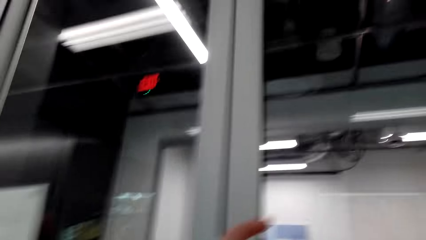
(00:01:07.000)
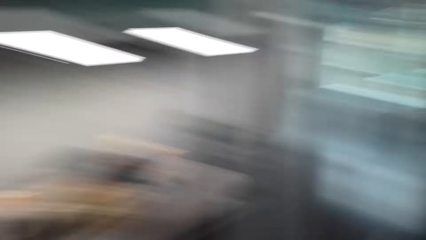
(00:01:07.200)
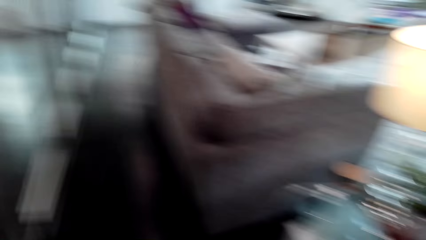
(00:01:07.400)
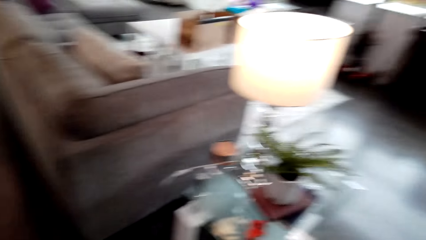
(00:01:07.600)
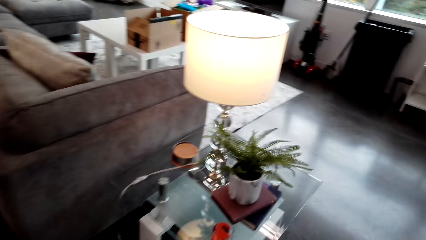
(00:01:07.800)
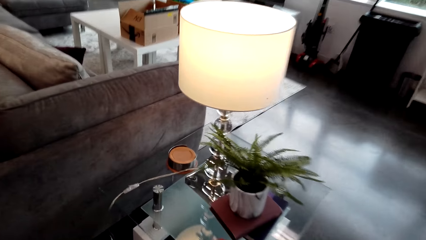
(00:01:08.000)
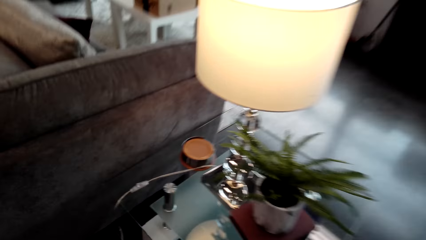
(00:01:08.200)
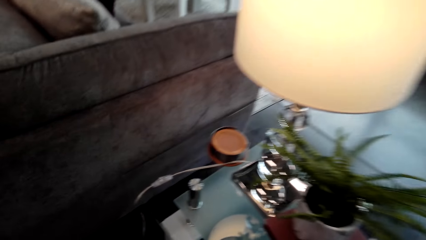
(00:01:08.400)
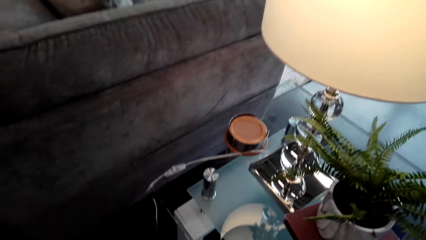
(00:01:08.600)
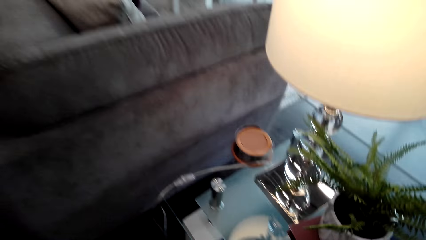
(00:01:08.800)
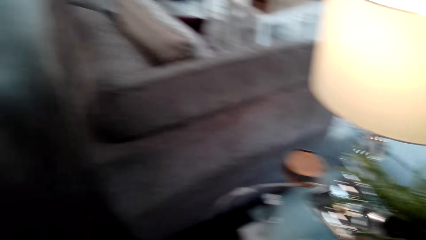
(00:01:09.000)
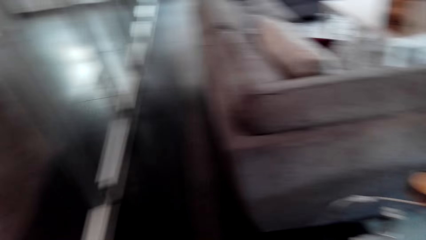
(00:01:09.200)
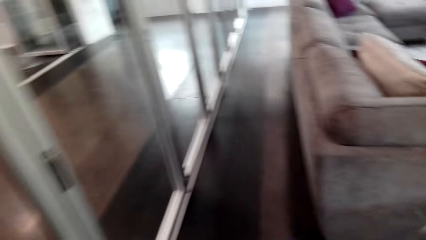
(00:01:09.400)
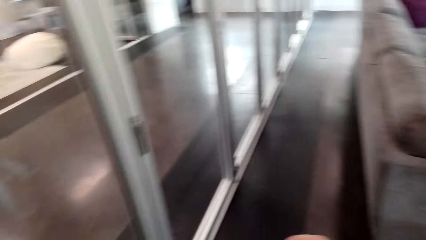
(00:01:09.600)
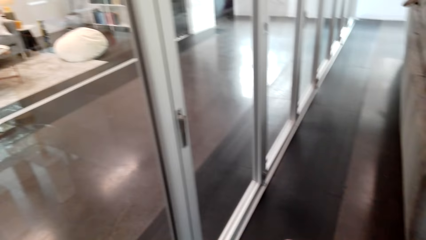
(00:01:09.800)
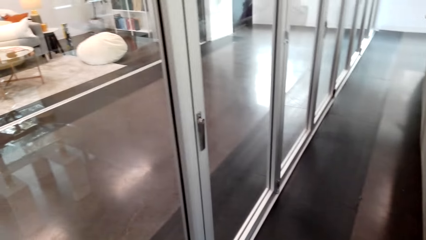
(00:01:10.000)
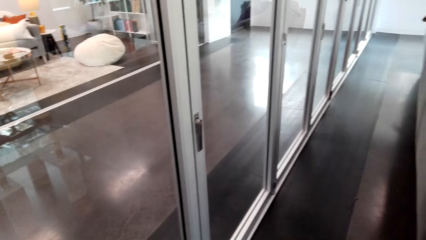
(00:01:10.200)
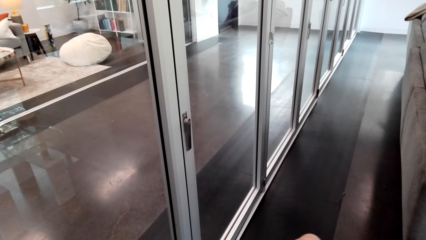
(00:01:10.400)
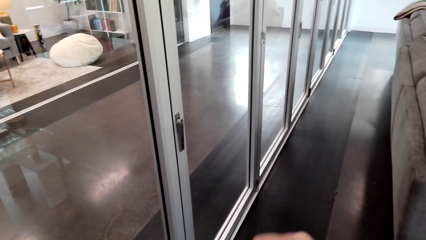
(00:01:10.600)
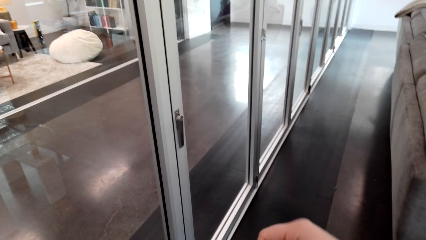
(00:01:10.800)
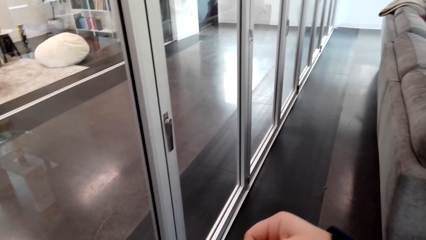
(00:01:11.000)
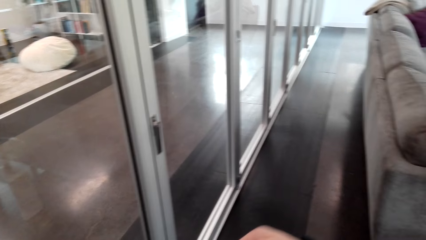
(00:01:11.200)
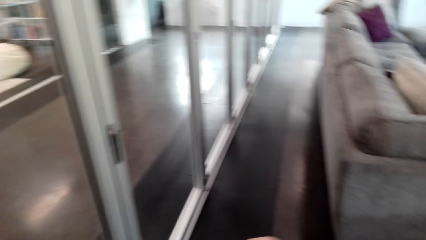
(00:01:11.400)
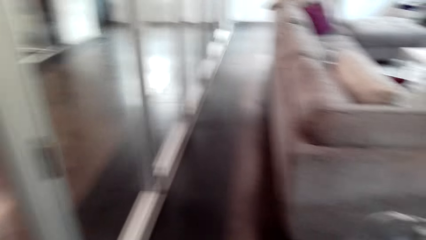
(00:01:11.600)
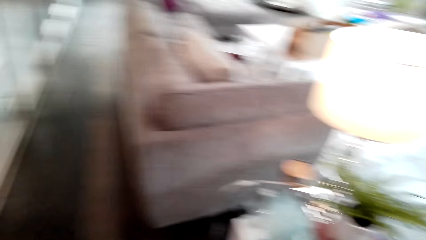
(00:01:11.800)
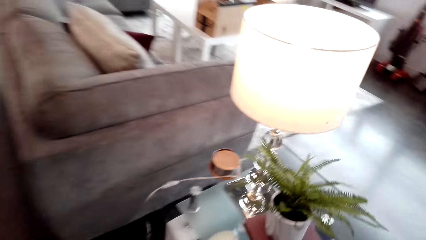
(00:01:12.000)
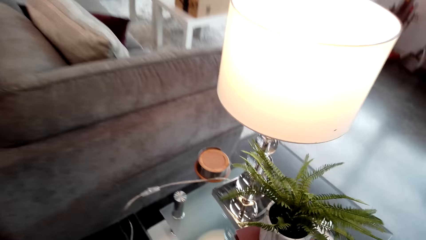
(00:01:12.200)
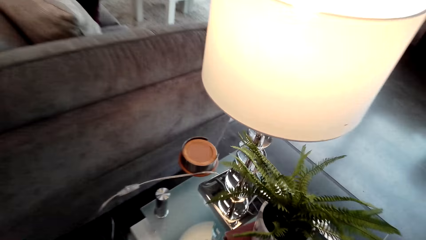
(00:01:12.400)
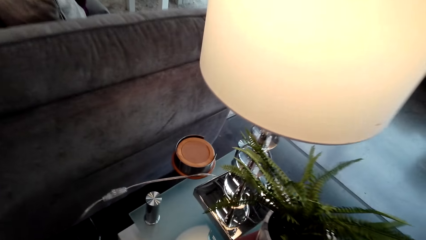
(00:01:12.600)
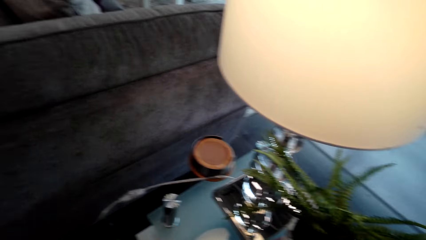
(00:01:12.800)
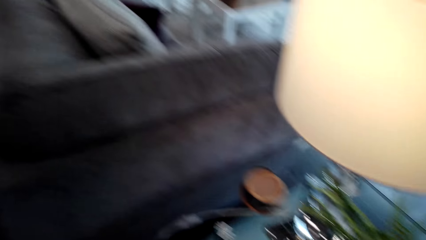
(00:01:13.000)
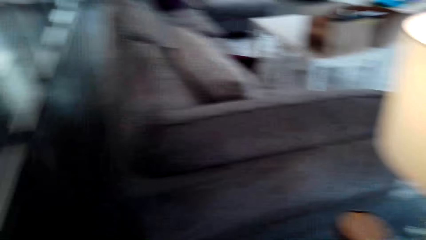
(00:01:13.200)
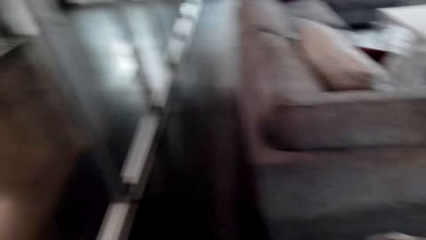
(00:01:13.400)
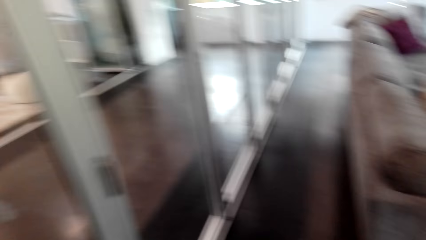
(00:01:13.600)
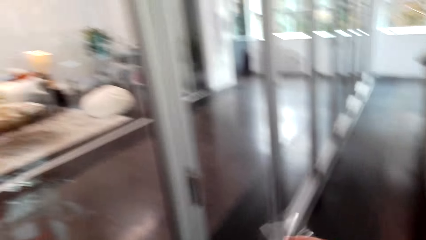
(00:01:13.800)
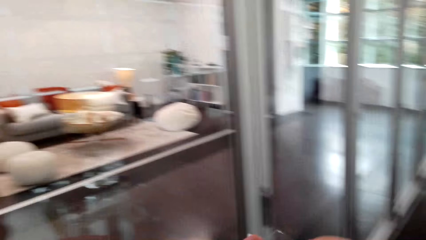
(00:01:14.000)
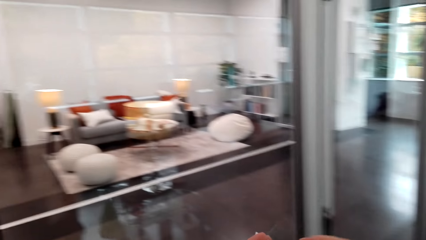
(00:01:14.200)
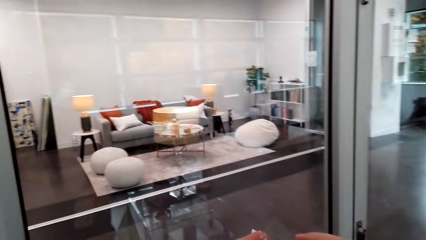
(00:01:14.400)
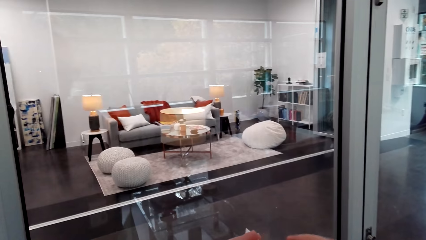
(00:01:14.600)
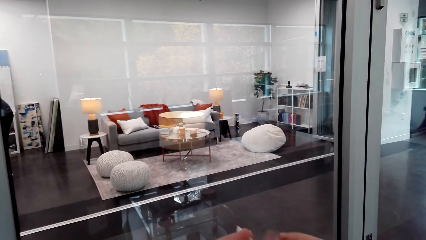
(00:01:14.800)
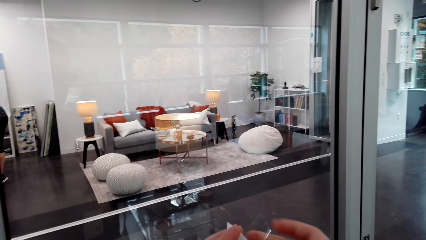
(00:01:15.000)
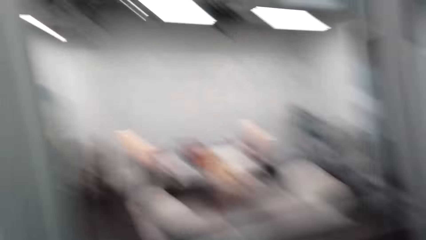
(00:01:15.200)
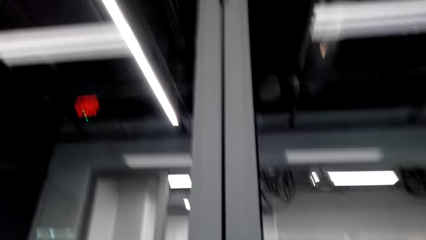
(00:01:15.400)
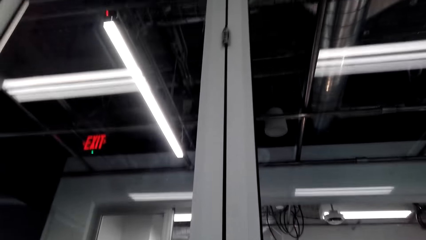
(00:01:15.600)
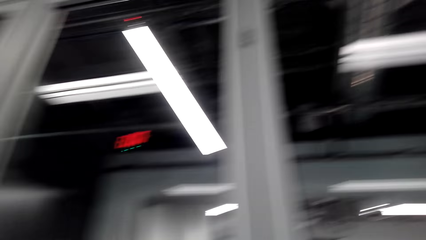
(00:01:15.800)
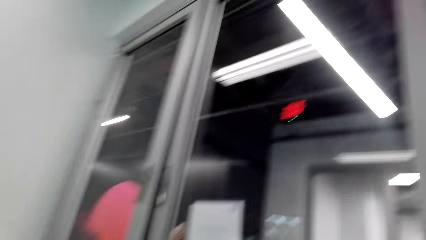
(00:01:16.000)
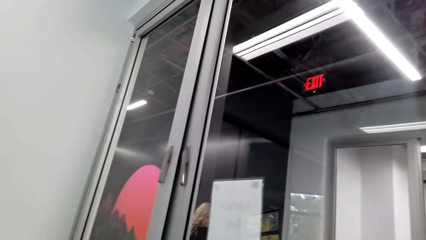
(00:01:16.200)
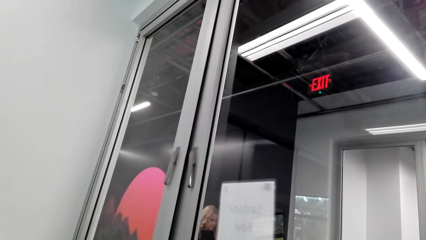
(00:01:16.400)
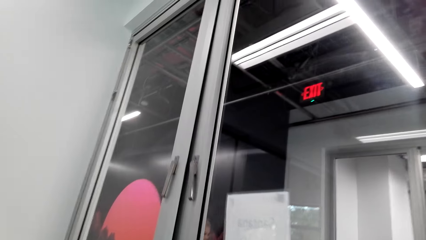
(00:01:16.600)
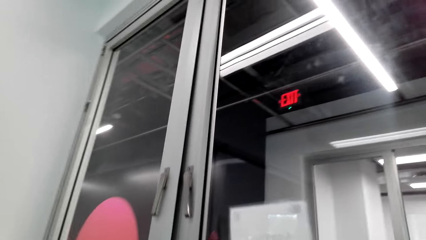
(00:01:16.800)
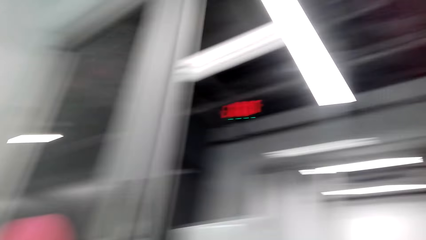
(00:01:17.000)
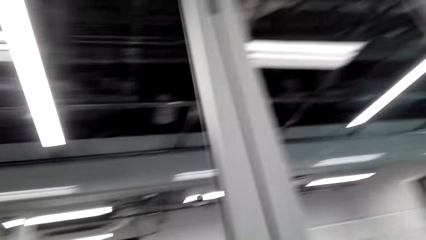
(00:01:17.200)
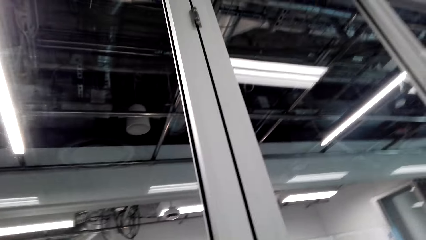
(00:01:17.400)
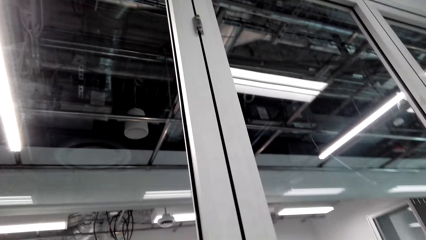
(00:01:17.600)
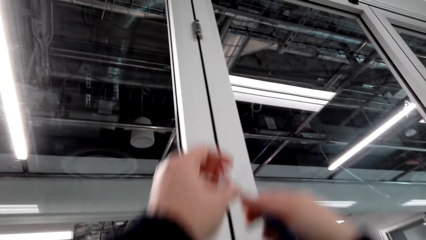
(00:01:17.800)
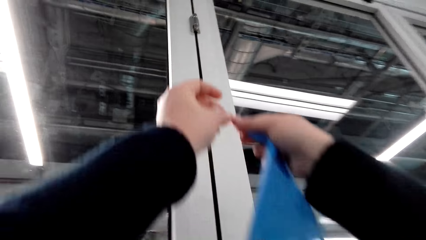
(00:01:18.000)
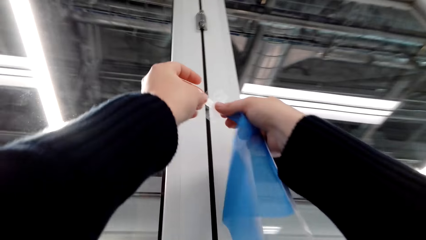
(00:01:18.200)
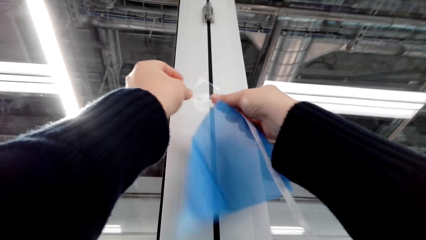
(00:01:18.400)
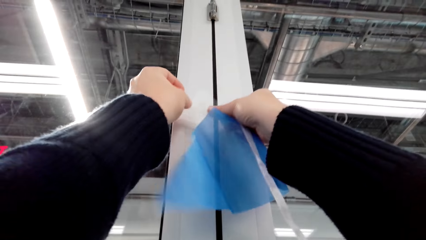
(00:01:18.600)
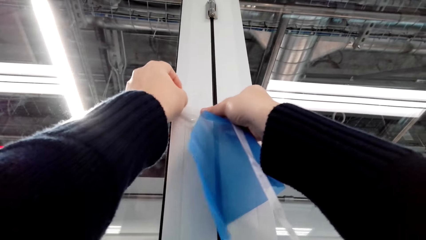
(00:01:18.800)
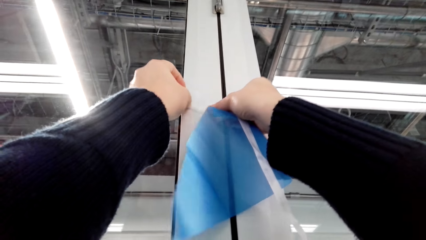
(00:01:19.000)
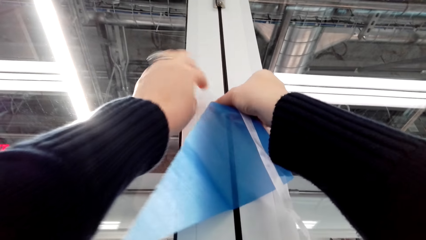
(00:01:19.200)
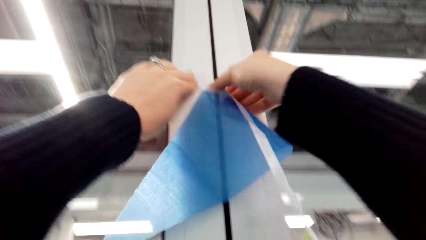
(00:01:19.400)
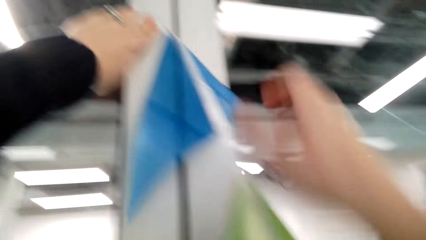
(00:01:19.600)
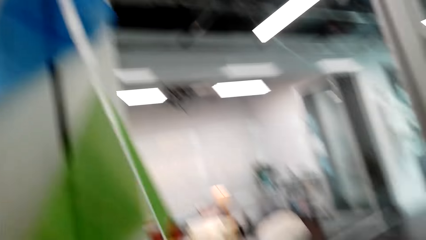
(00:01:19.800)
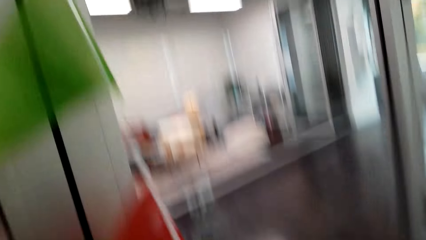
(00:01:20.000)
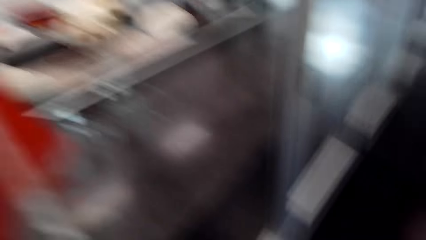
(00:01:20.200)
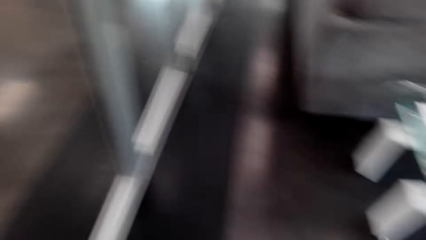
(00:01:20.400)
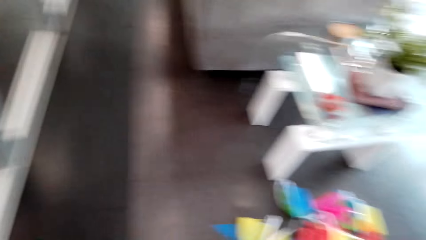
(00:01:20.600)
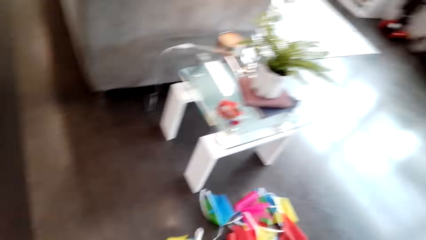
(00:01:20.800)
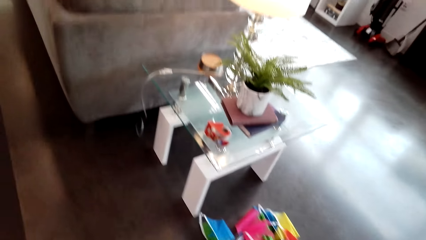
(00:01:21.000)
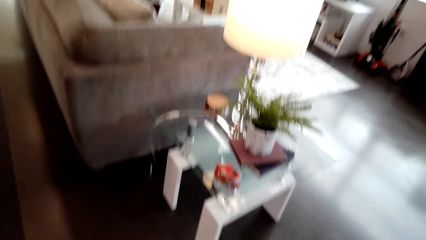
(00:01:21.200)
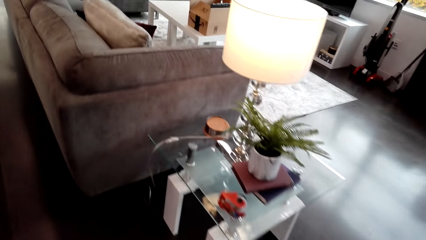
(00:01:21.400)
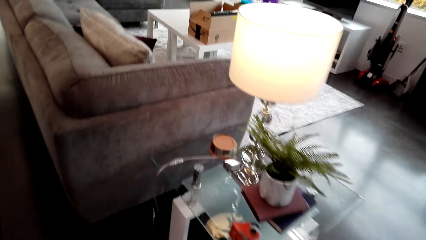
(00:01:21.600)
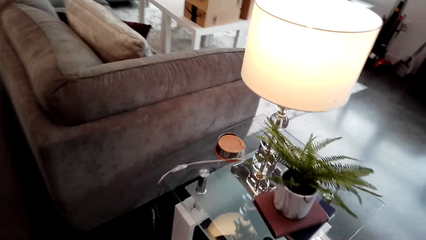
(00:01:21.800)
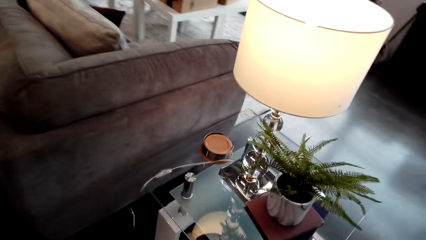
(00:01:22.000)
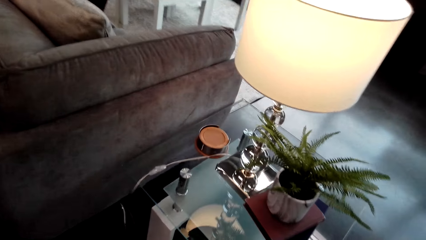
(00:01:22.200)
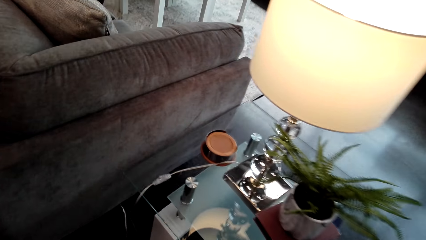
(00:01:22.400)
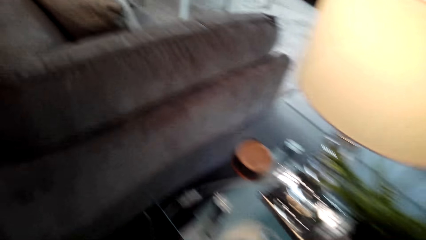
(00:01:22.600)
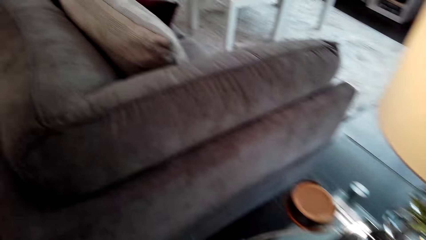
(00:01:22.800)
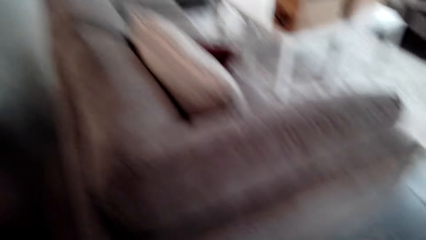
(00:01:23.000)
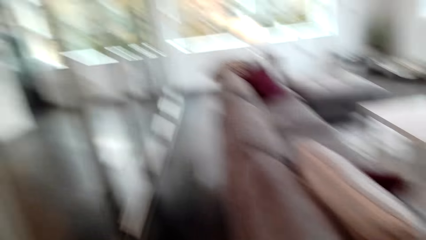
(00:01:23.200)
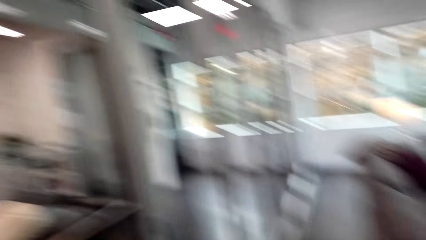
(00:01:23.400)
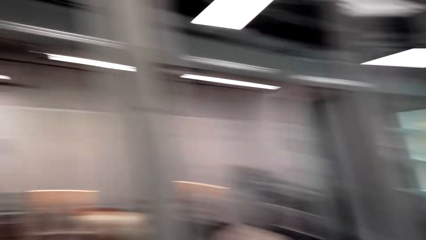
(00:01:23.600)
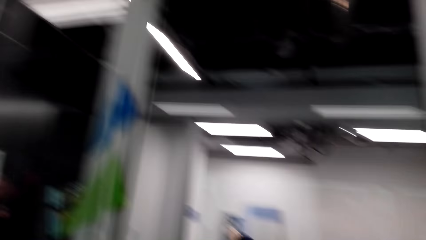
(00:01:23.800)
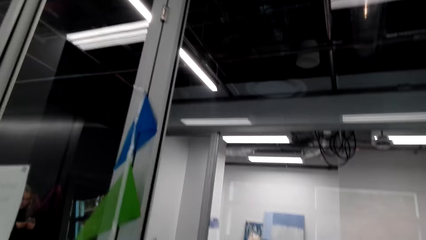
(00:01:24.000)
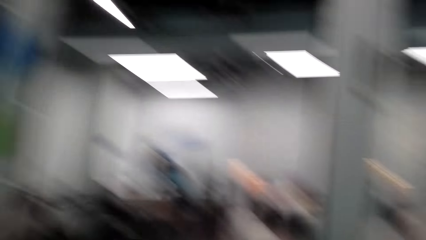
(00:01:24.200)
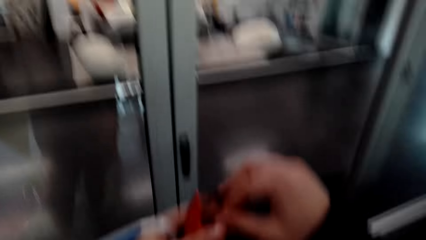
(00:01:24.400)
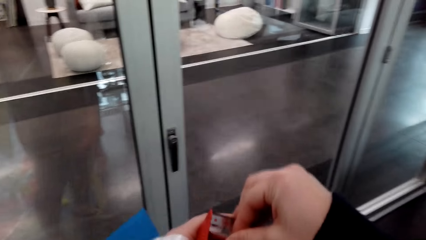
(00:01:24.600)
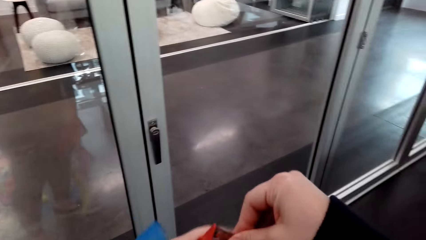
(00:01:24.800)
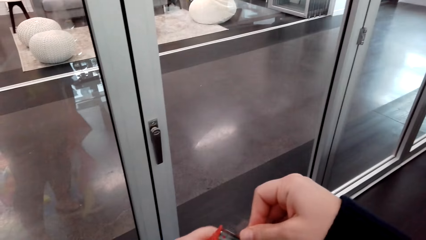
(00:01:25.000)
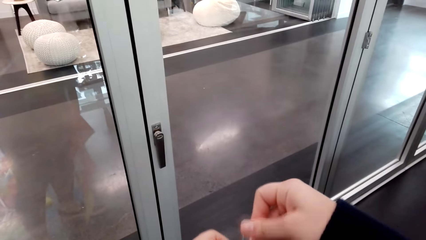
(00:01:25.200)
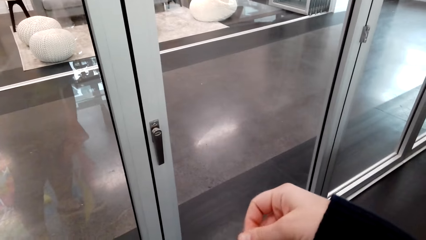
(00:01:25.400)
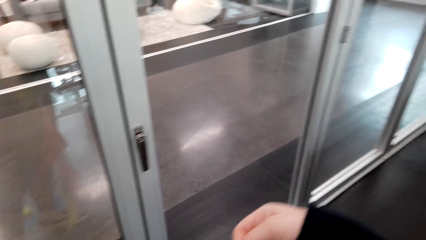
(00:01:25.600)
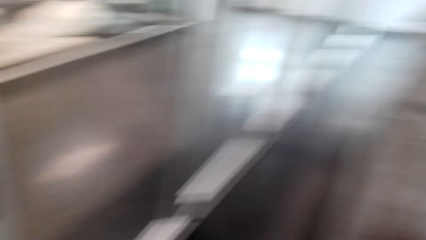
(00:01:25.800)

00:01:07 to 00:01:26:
The camera wearer hangs the flower or piece of cloth using a mask tape on the door. They stretch the pattern.
